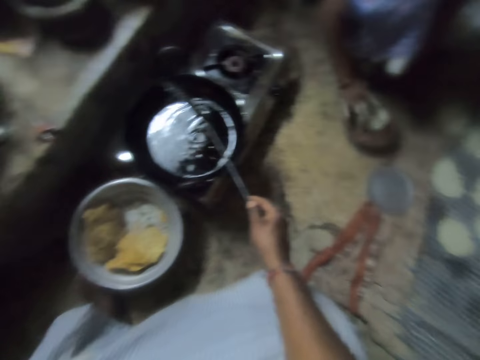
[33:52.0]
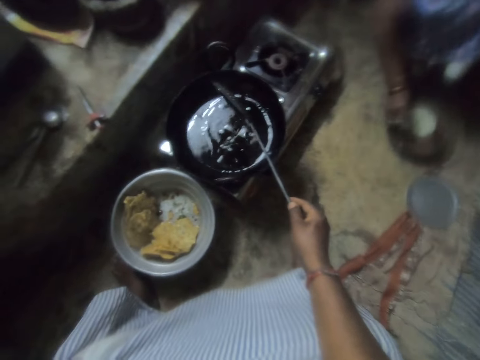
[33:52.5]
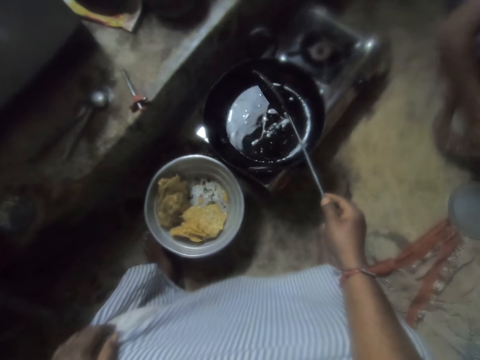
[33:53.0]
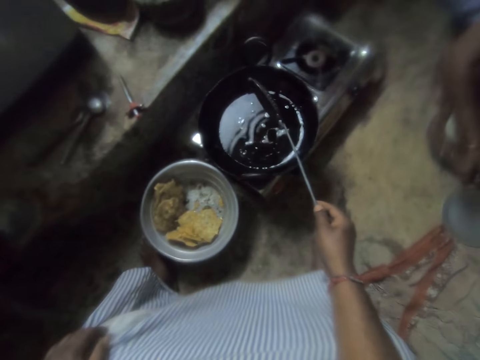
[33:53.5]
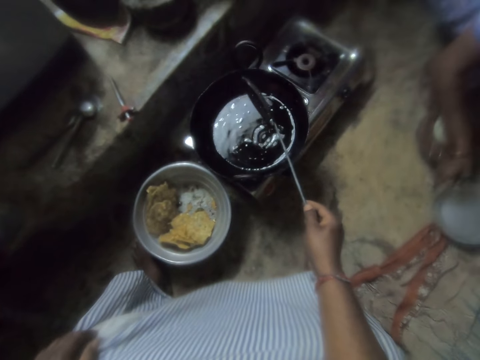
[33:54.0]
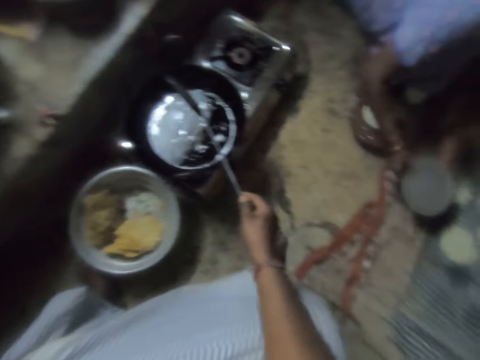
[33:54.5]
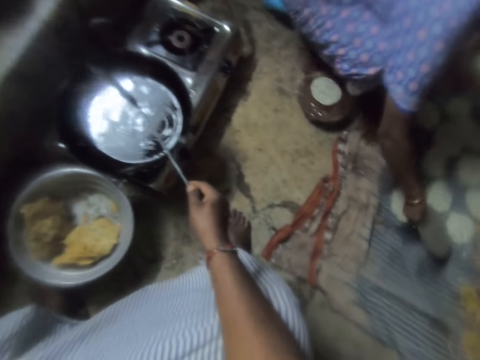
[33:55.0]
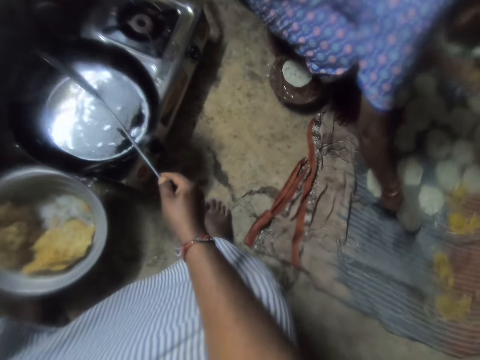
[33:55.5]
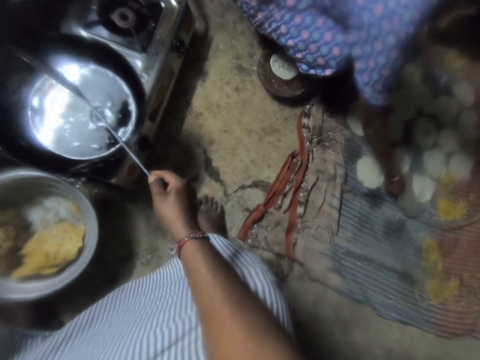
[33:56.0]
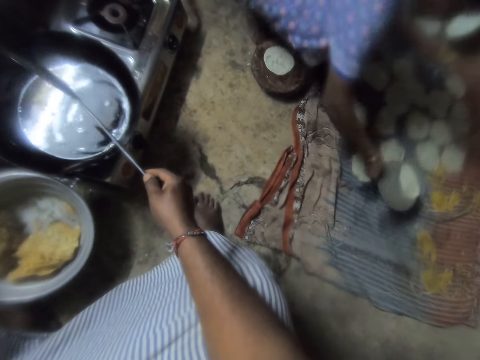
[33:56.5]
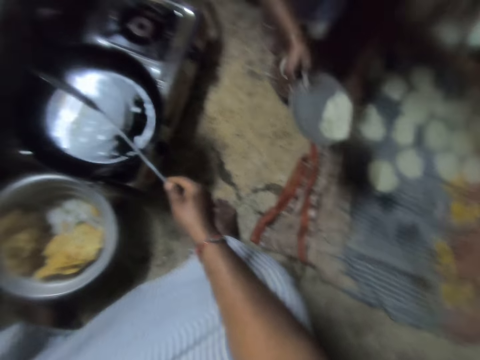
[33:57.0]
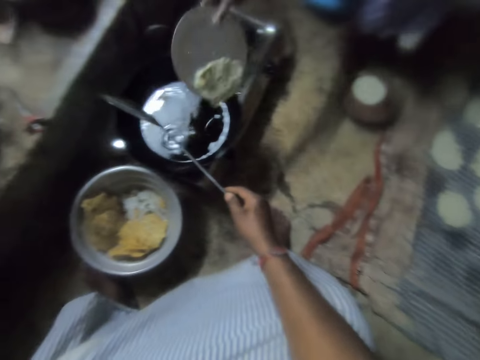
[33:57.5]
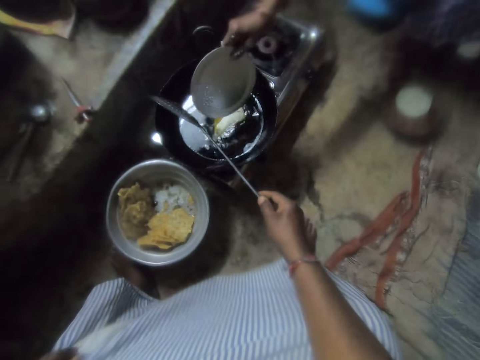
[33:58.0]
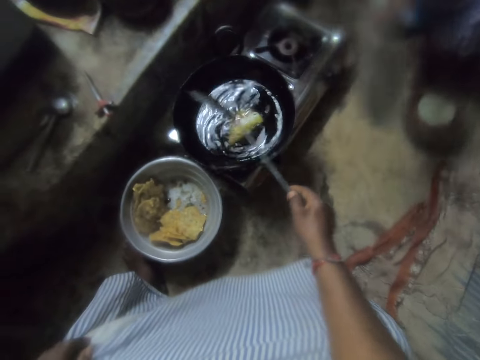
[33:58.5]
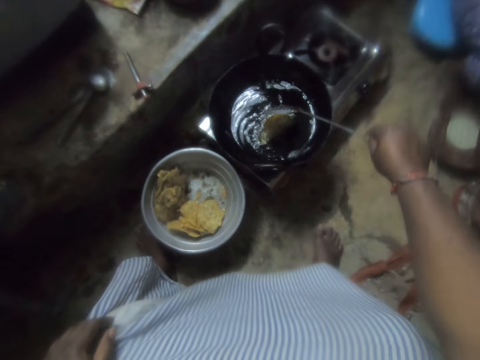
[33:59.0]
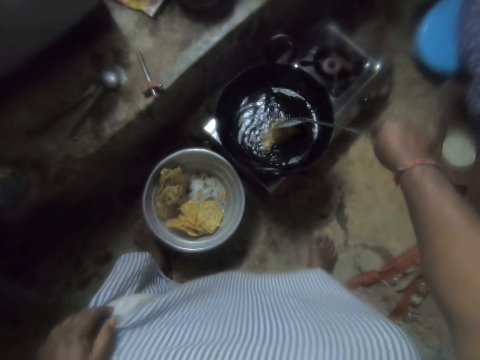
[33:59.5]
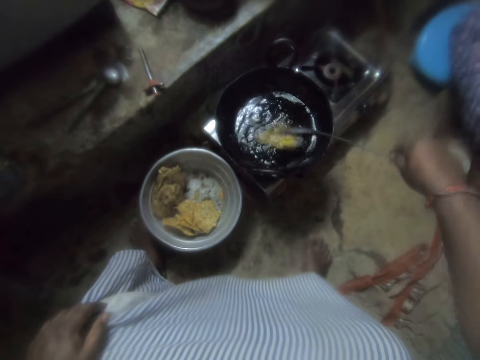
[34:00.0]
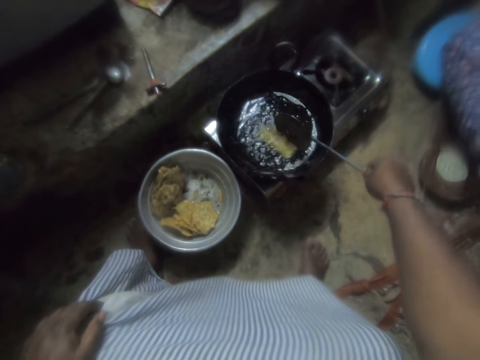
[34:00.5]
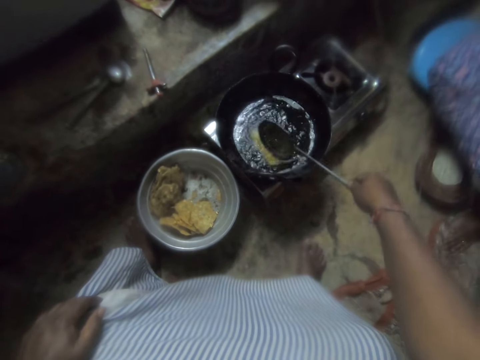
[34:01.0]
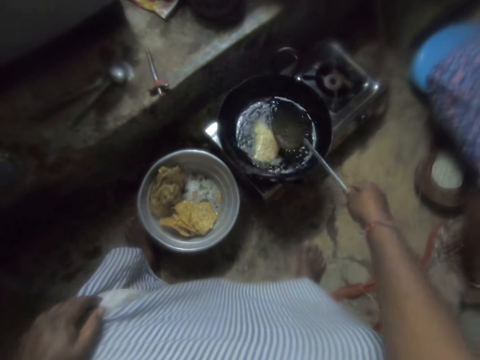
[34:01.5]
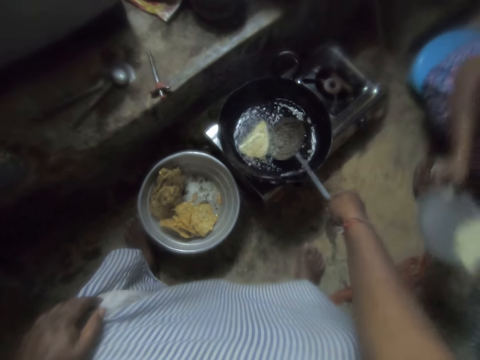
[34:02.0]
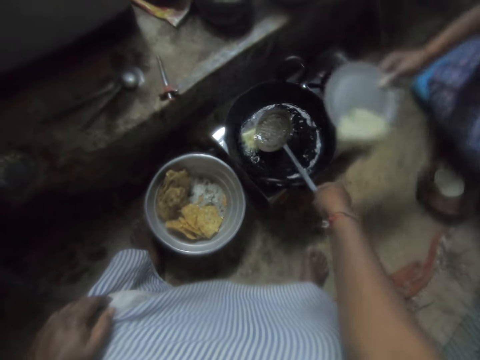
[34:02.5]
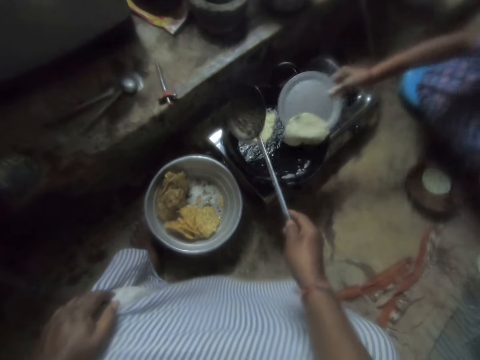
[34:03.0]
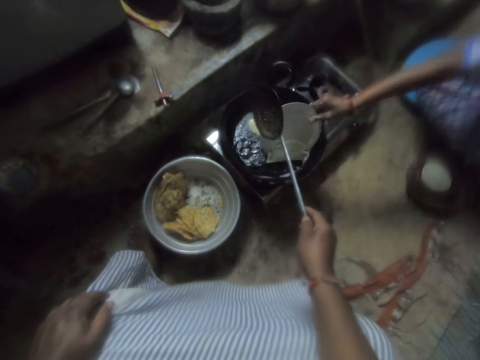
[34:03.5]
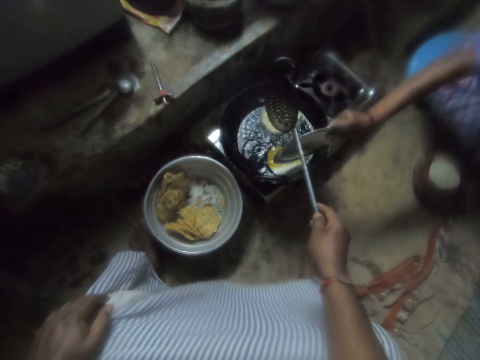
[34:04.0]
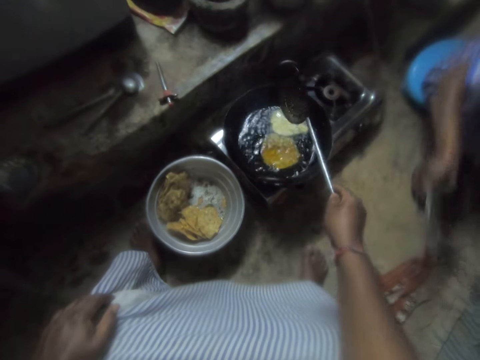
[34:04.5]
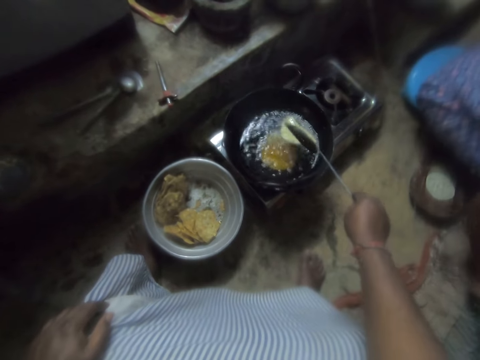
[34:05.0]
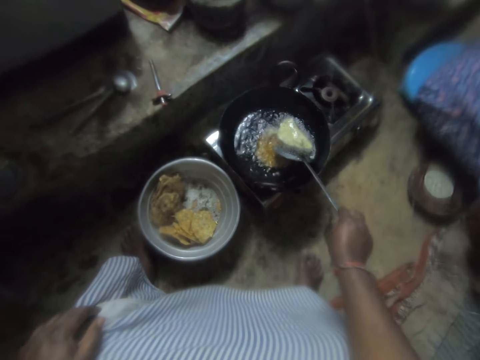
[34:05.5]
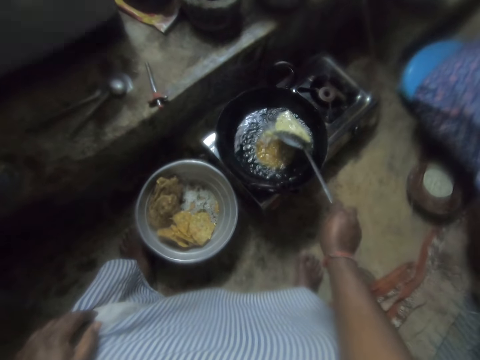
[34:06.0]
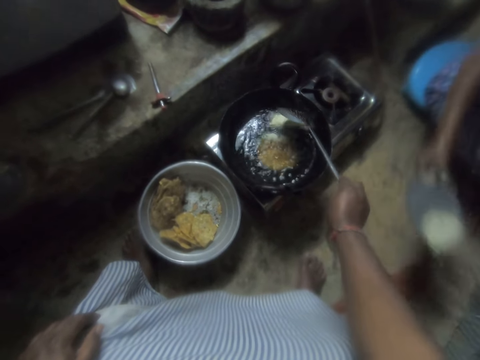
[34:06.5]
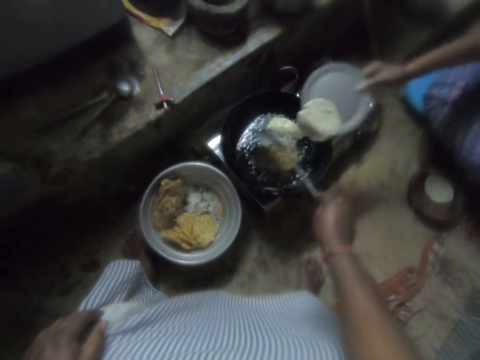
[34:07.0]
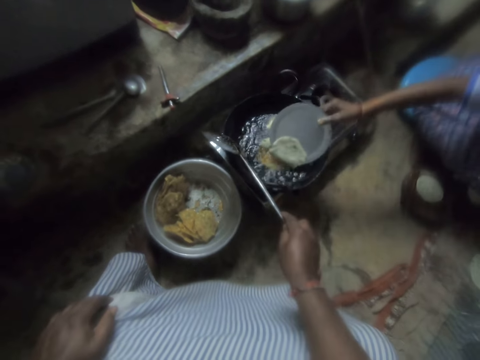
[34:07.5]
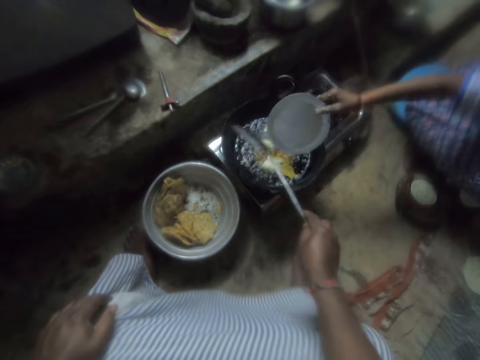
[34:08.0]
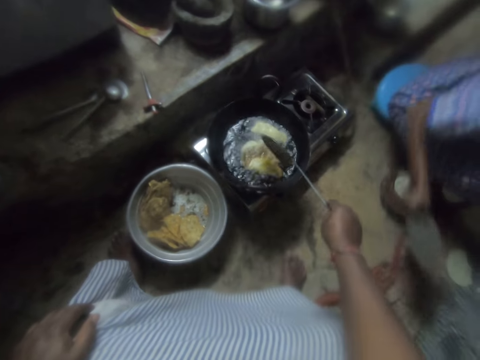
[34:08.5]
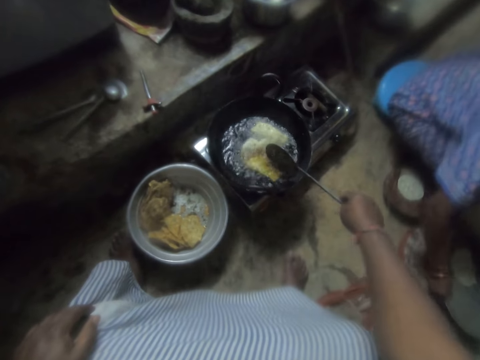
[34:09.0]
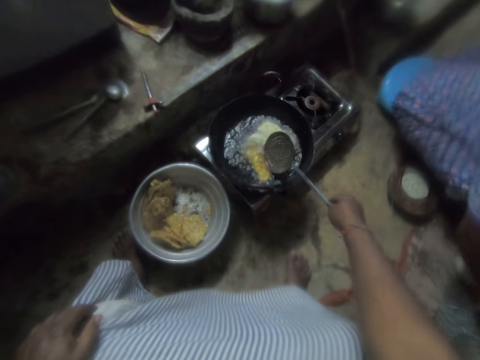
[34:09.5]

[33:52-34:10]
The woman picks up a plate or tray from the ground. She takes dough from a cloth on the ground, with the plate. She puts the dough in the frying pan with oil. The camera wearer stirs the snacks in the frying pan with the skimmer. The woman takes the flat dough with the tray. The camera wearer turns the flat bread in the cooking oil. The woman puts the dough in the frying pan. She takes the flat dough with the tray. She puts the dough in the frying pan.

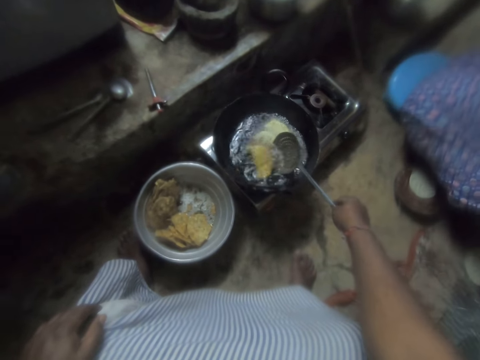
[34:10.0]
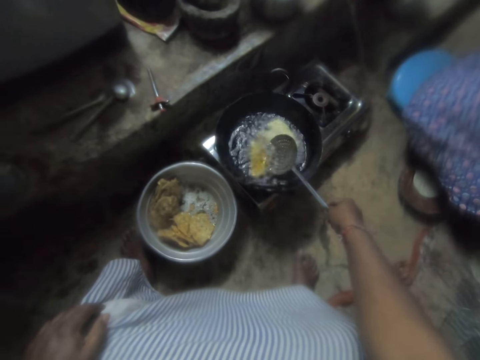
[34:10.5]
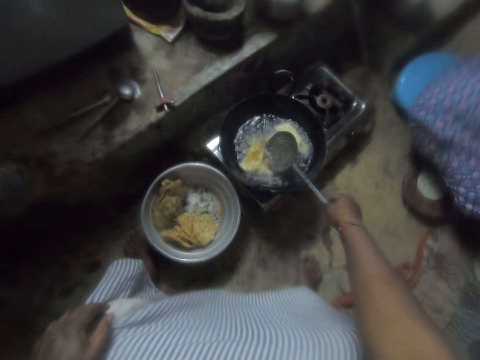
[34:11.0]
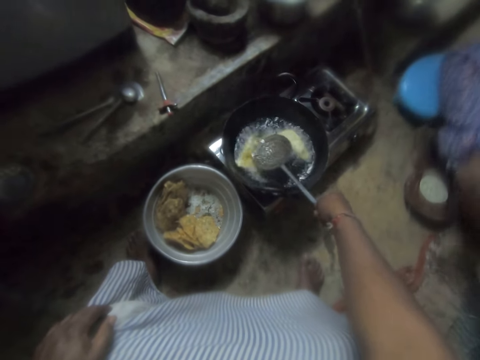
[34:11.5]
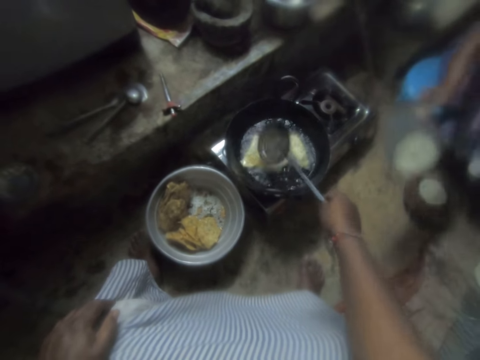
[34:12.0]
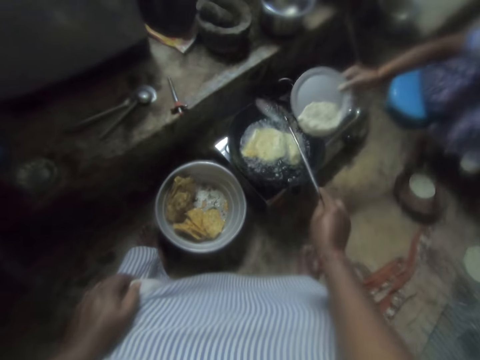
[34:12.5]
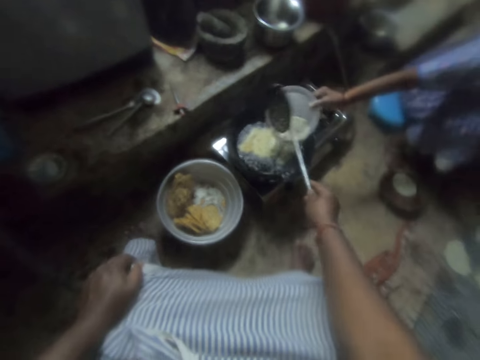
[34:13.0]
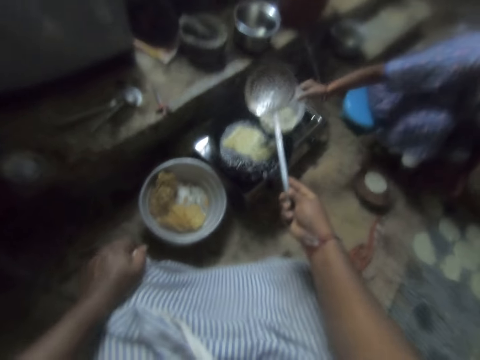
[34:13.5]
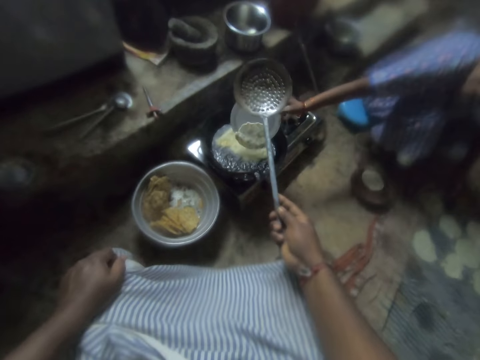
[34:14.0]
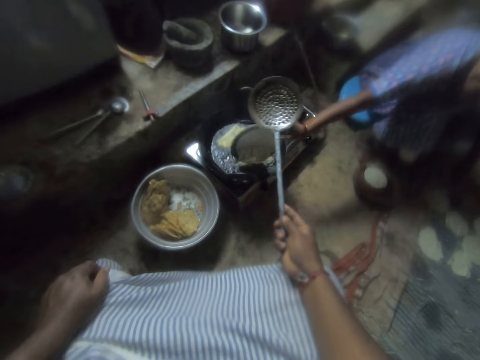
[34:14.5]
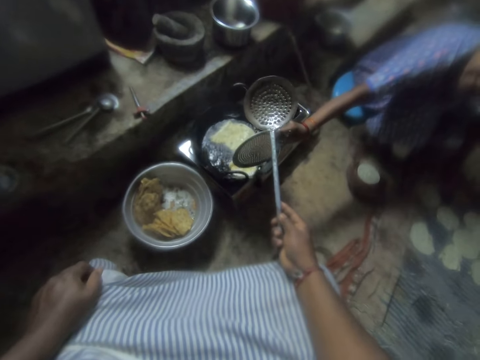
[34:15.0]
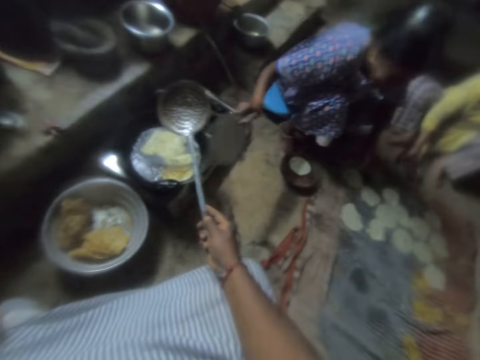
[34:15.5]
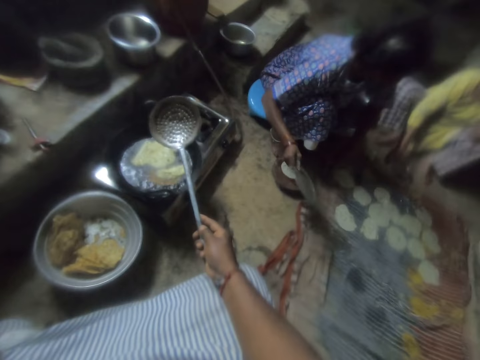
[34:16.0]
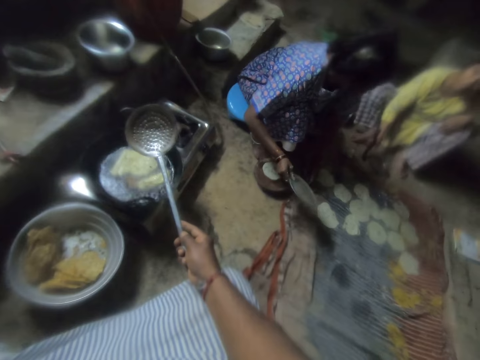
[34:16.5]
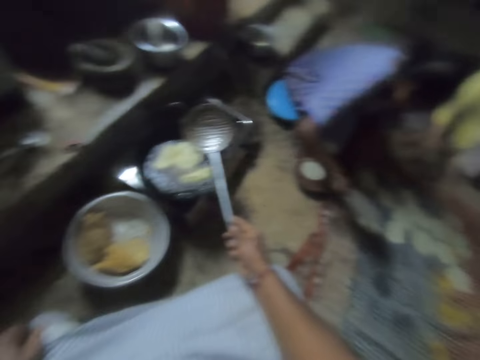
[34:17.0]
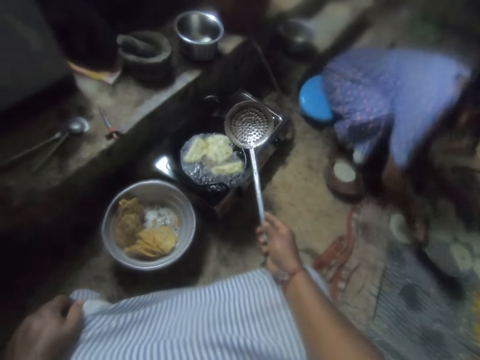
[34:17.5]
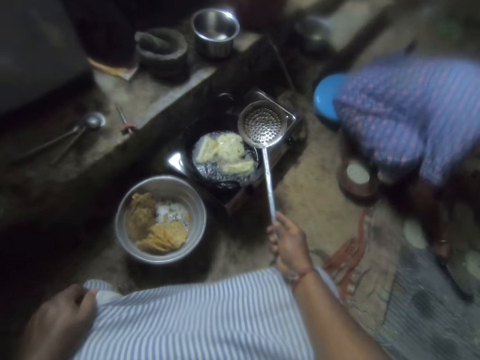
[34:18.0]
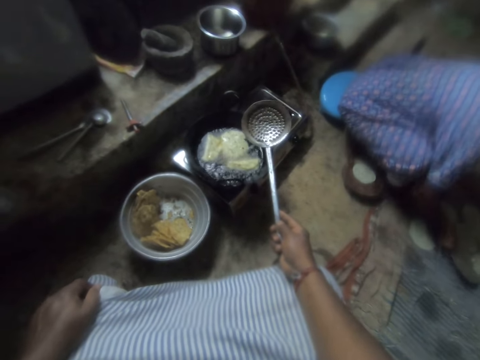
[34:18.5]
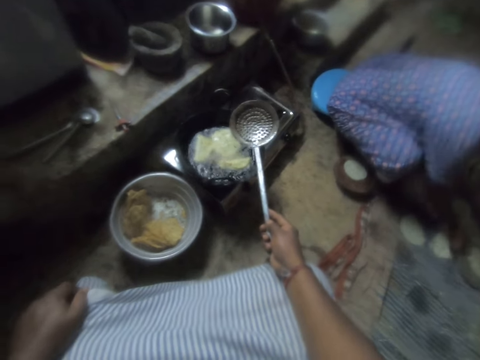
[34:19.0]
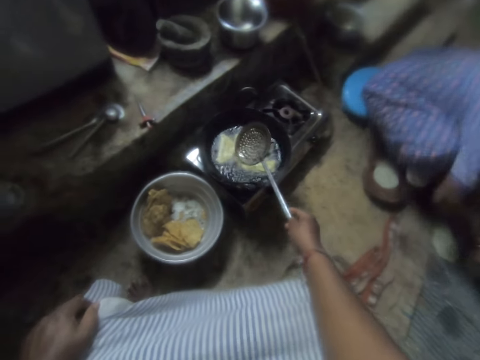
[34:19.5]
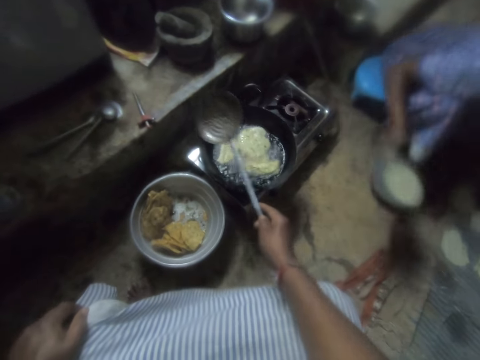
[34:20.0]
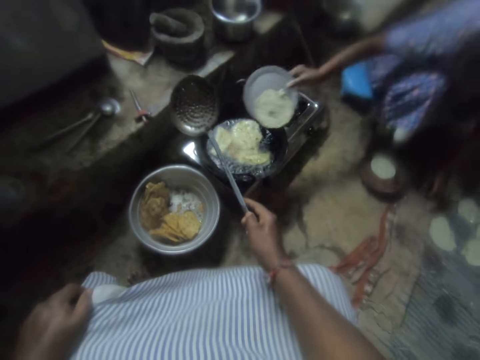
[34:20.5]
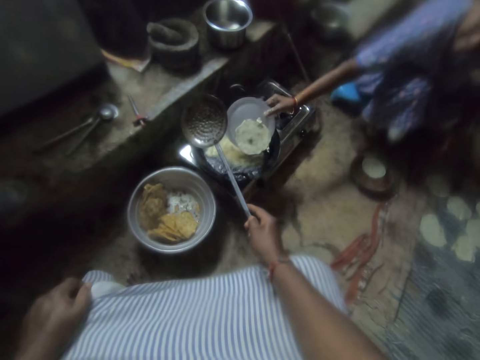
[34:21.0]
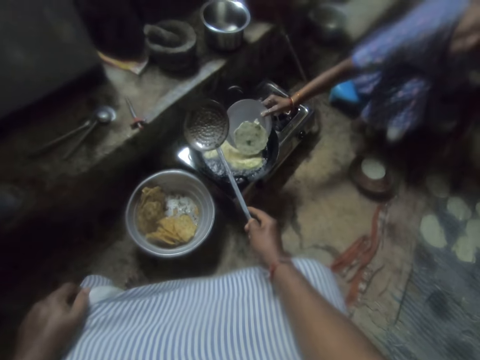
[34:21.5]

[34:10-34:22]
The woman takes the flat dough with the tray. She puts the dough in the frying pan. The camera wearer pauses and shakes the skimmer. Another woman appears. The first woman takes the dough from the cloth with the plate. She puts the dough in the frying pan.
